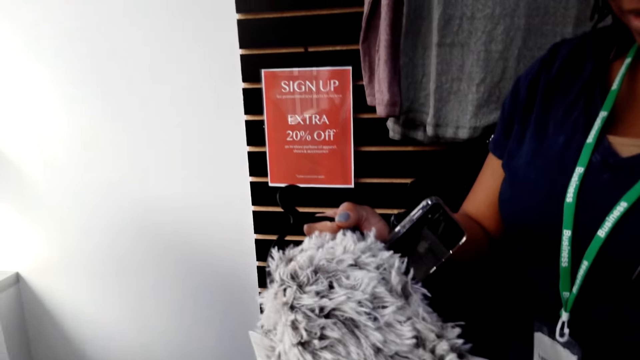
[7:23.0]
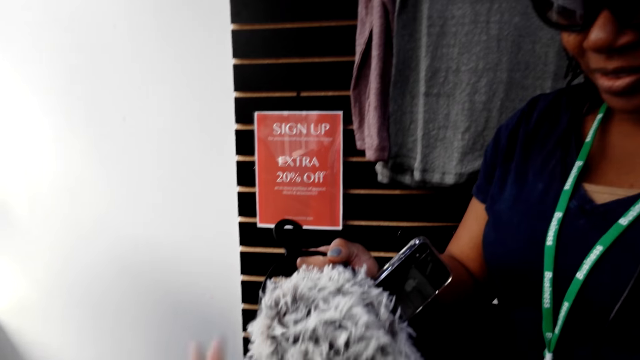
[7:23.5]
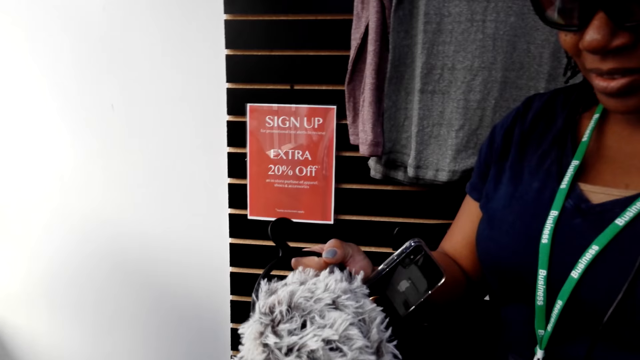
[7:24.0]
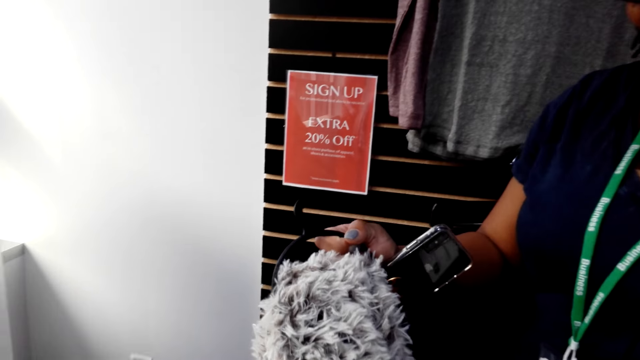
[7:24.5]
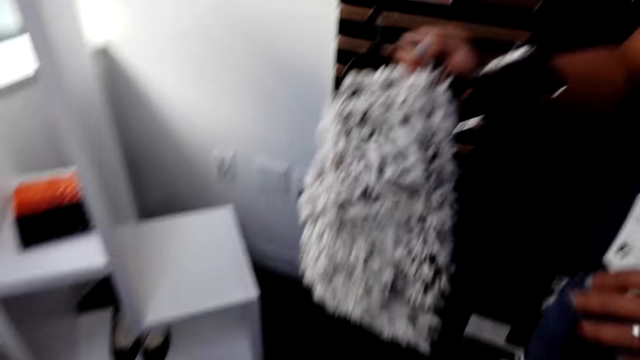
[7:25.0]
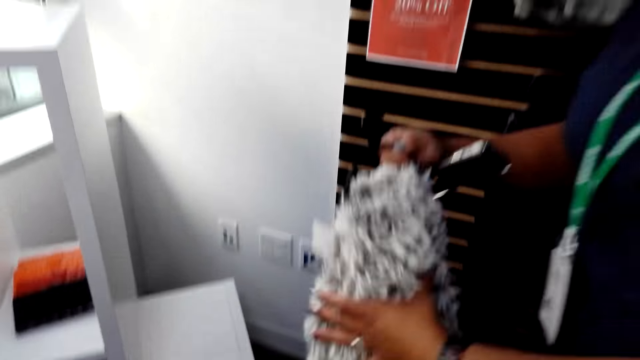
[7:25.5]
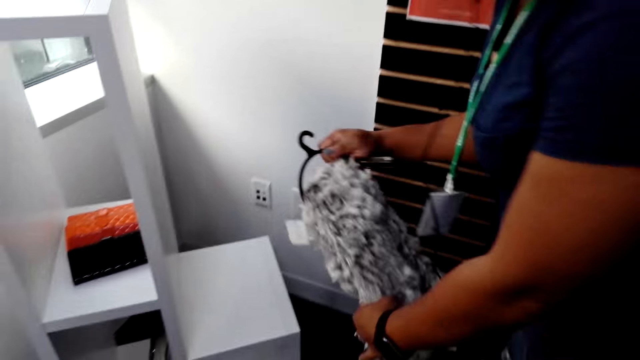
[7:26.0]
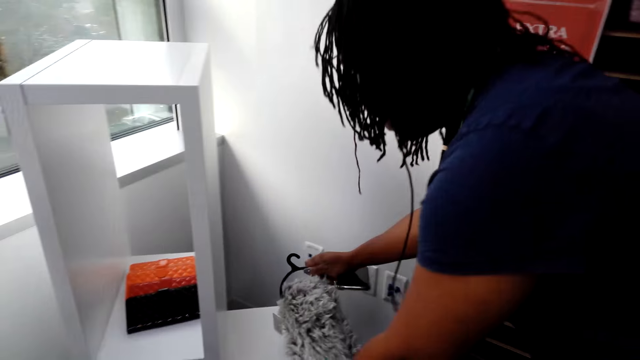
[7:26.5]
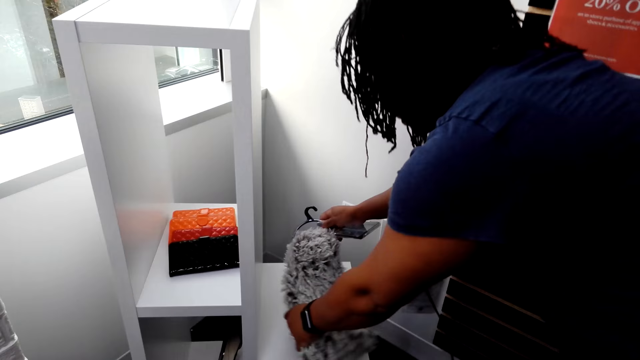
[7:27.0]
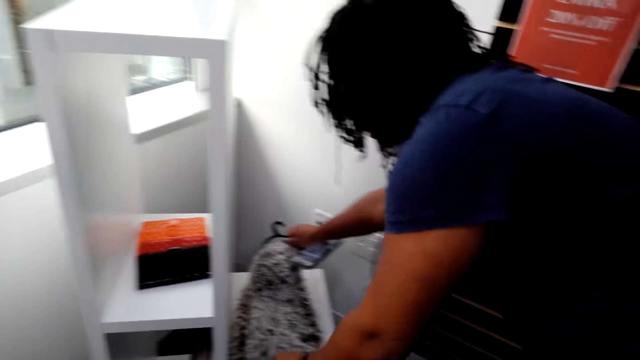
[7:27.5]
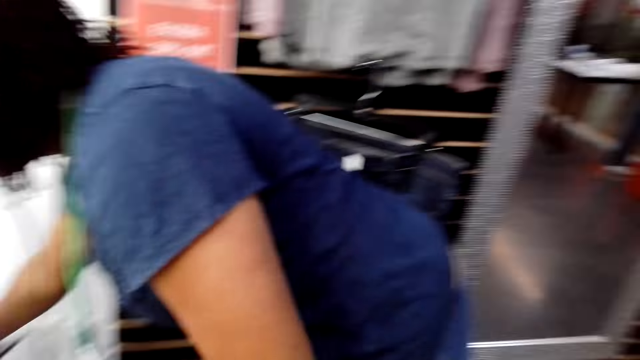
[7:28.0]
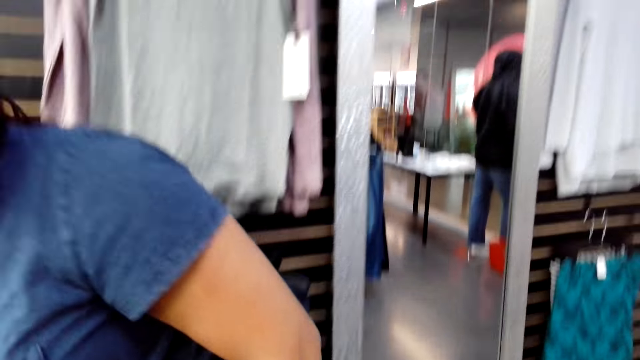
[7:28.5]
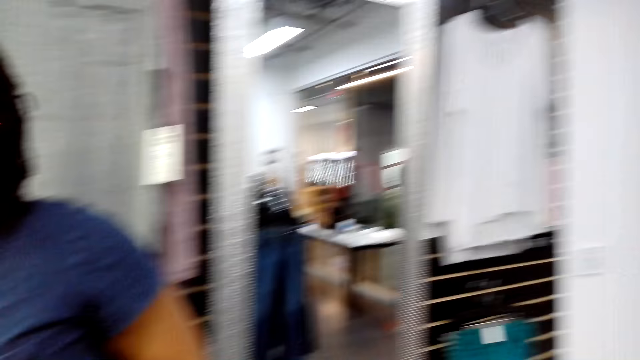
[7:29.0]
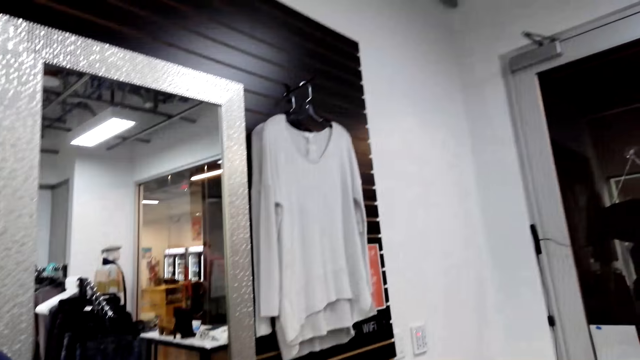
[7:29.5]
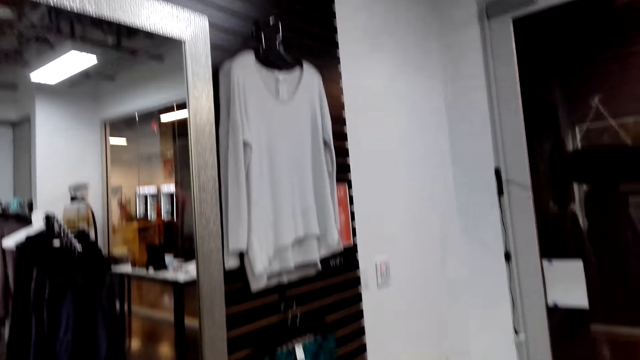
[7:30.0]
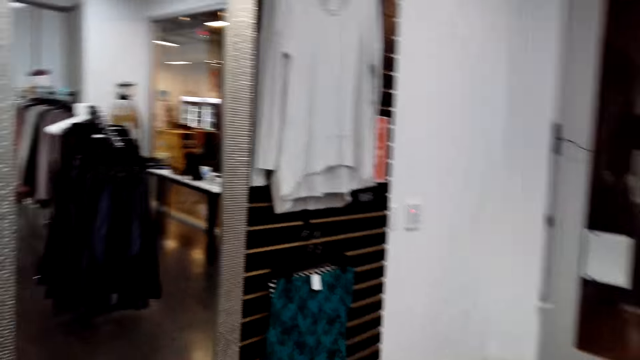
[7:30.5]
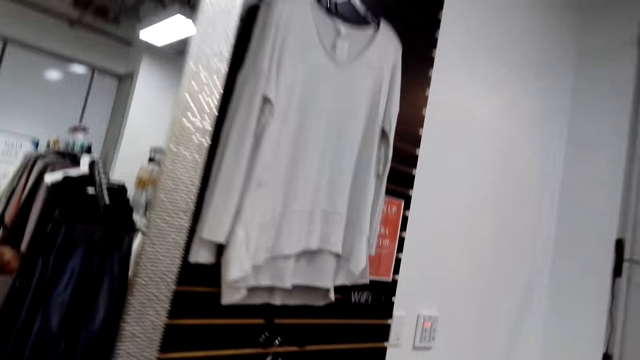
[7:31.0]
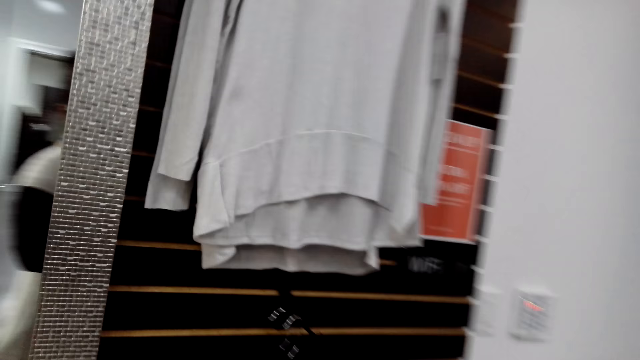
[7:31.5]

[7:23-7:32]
The camera wearer touches a scarf. A woman puts down the woolen scarf on a shelf.

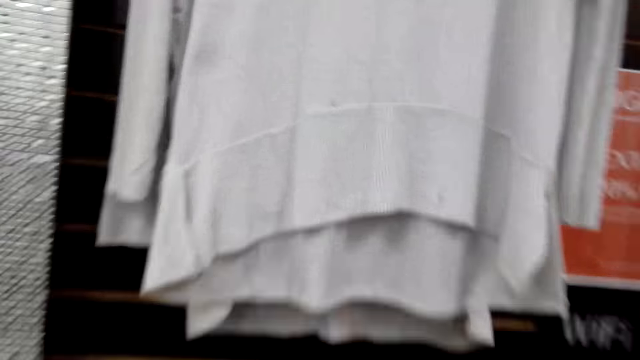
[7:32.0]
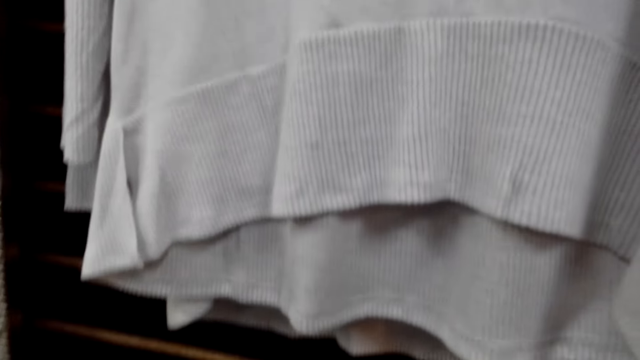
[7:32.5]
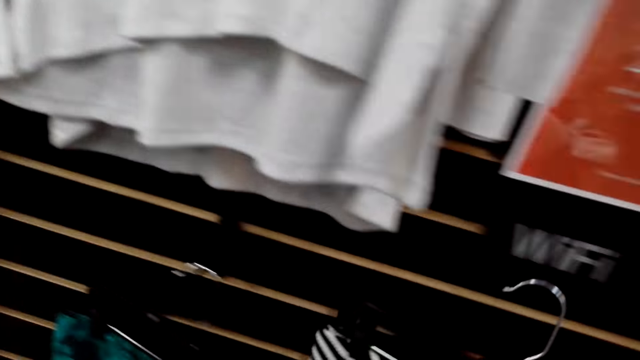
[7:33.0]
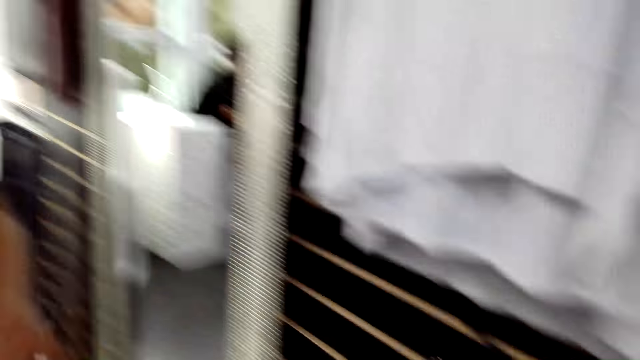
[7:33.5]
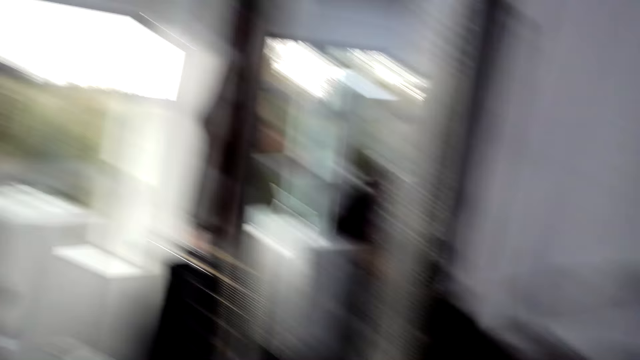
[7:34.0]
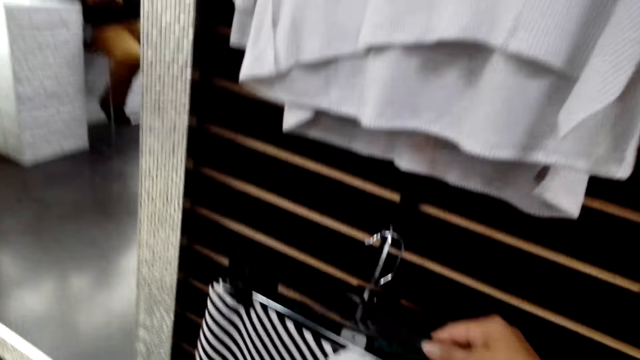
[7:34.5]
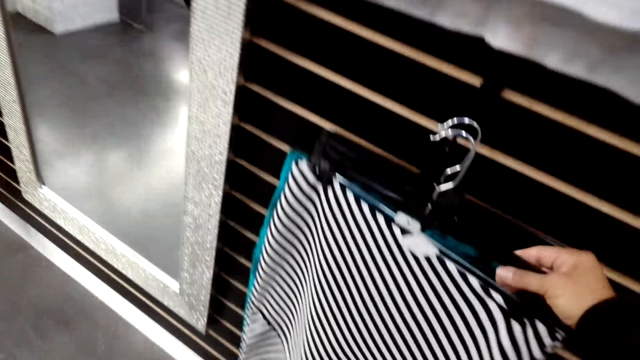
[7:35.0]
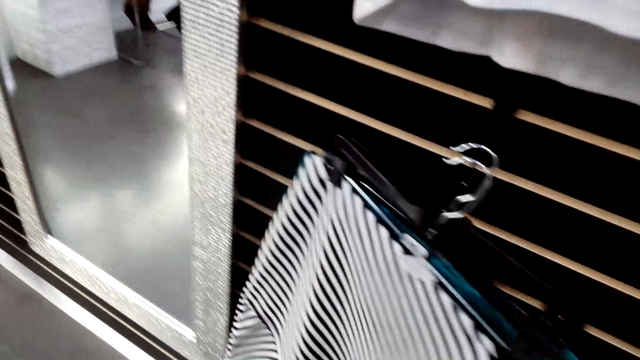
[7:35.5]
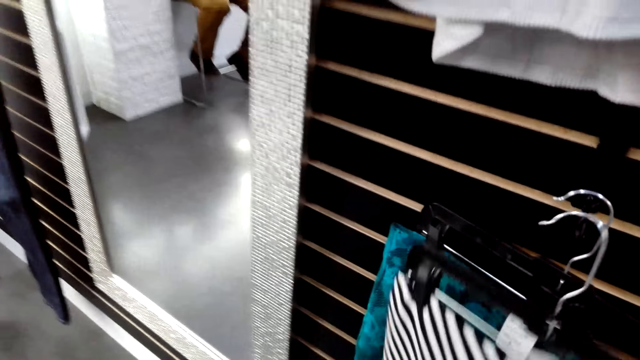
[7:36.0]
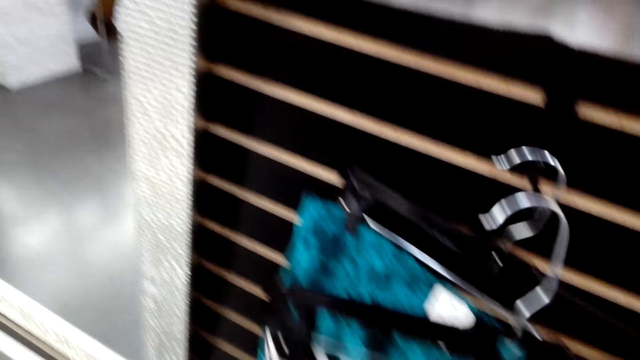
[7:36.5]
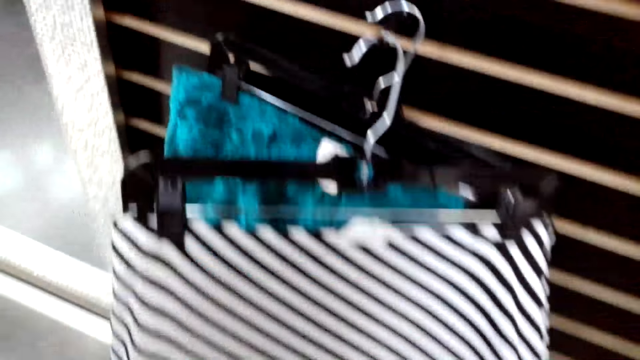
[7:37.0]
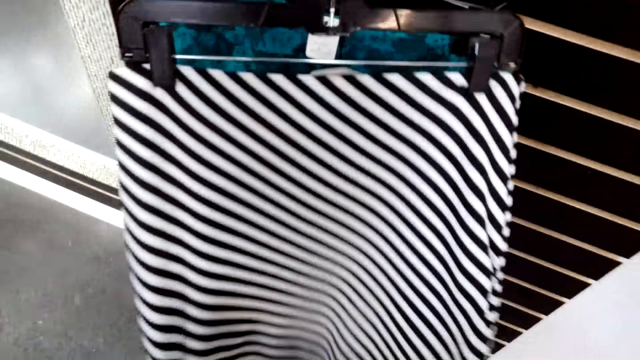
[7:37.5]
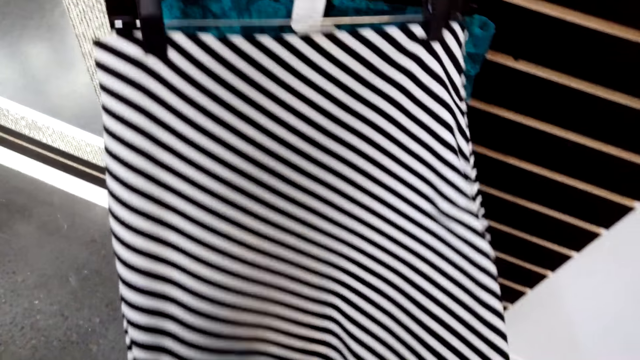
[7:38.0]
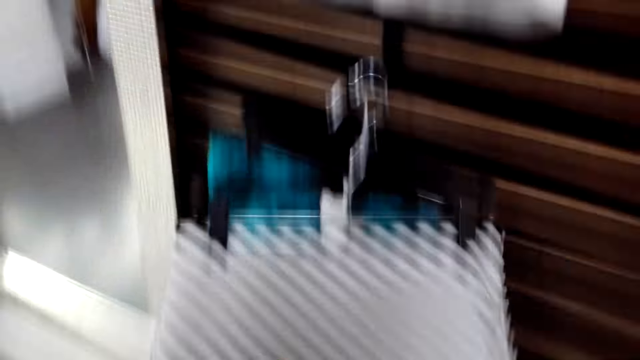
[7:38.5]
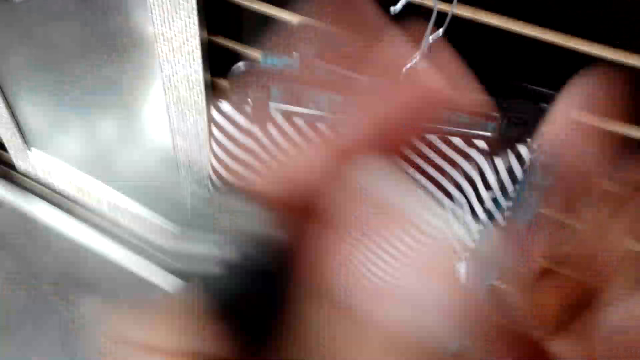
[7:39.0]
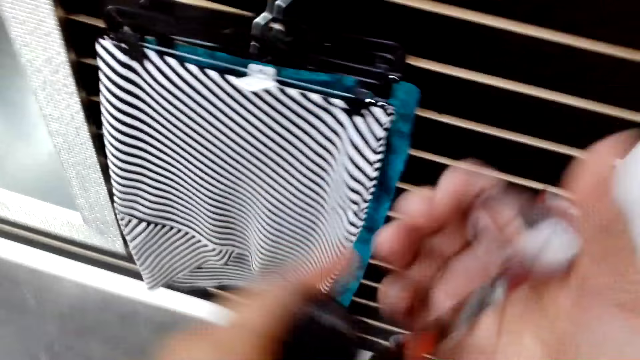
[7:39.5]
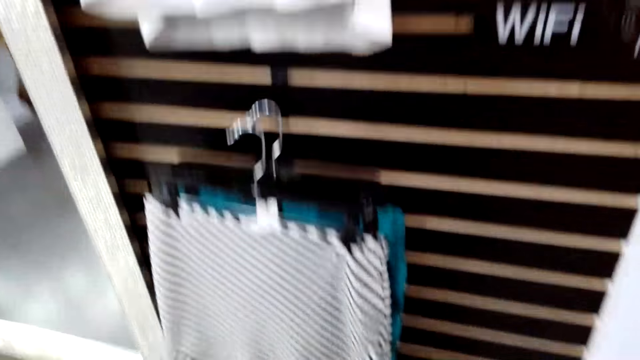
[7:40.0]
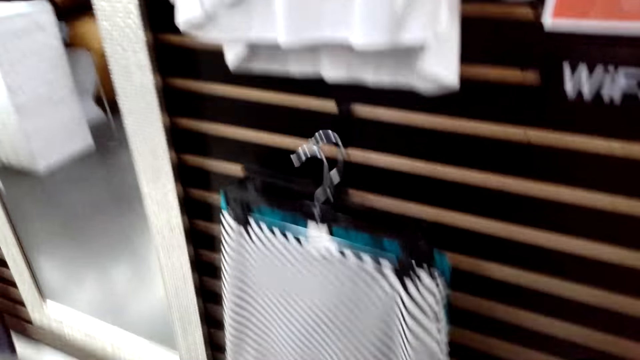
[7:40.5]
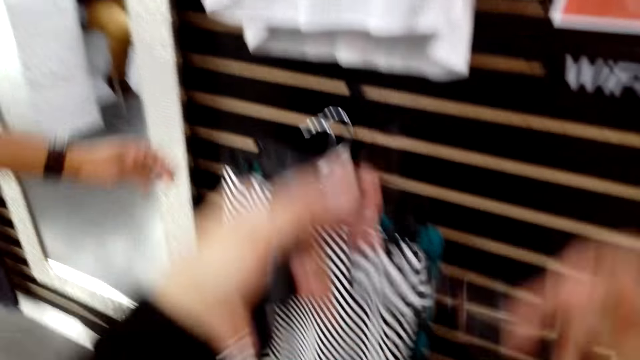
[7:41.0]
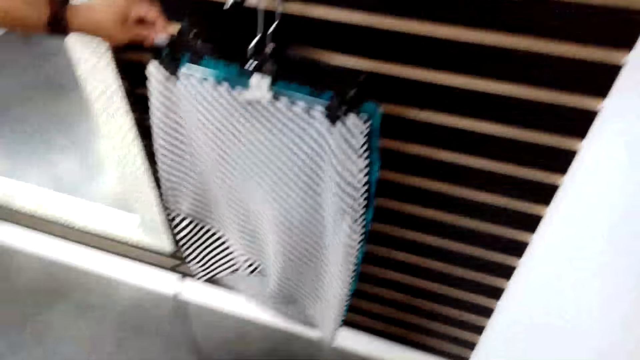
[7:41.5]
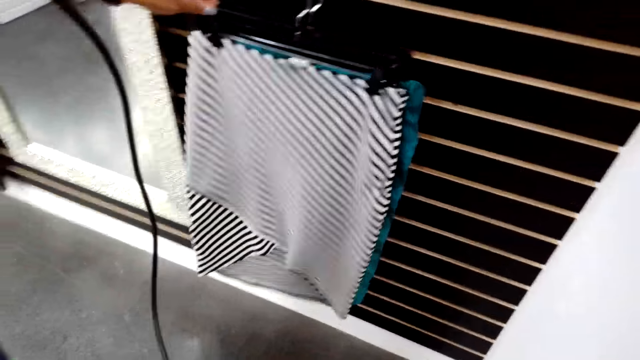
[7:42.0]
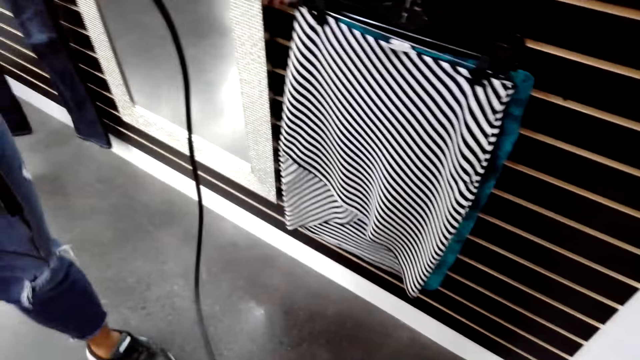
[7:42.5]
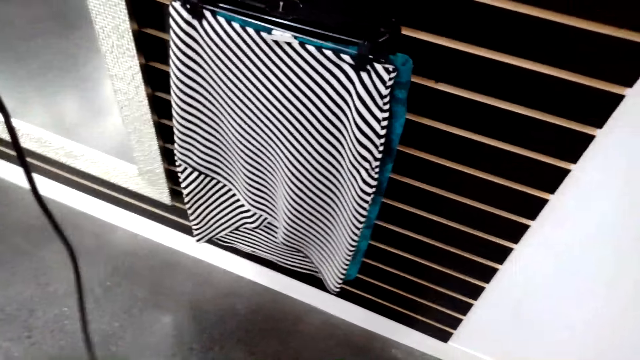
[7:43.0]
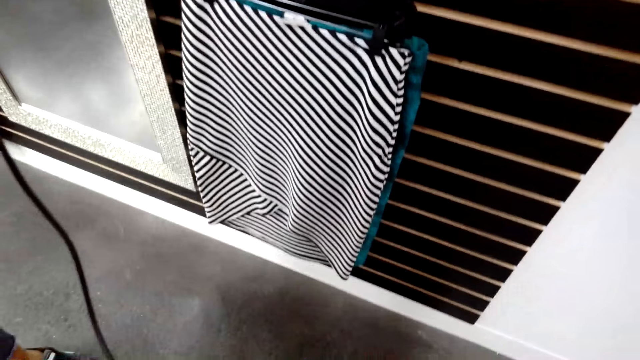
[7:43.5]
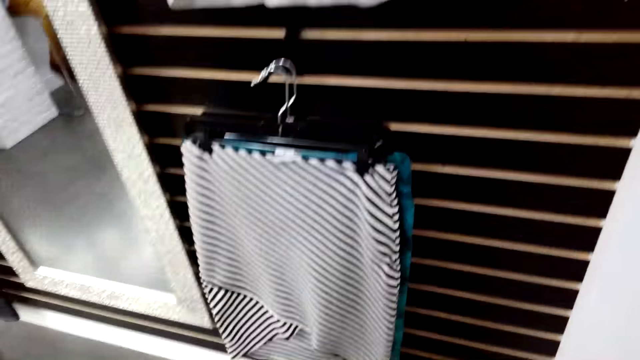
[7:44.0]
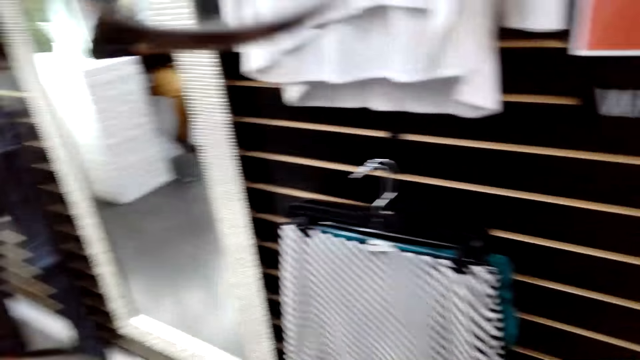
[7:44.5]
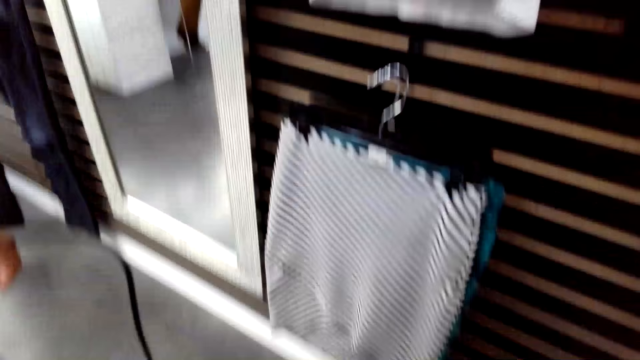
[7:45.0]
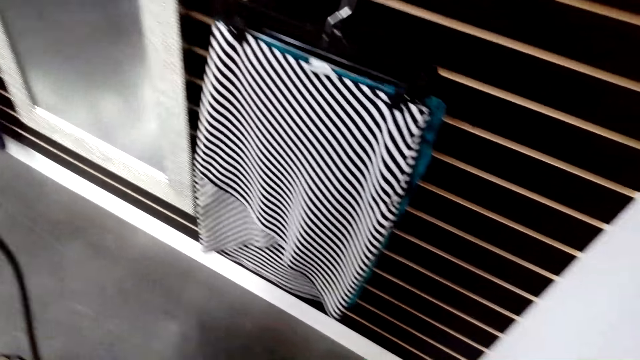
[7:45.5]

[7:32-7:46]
The camera wearer picks a cloth on a hanger stand. They hang the cloth on the hanger stand. They hold the cloth with a hand. They move a hand. A woman holds a hanger with a hand.
